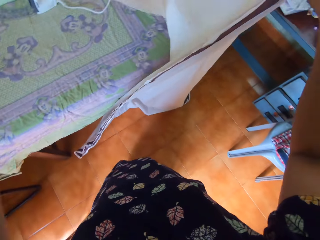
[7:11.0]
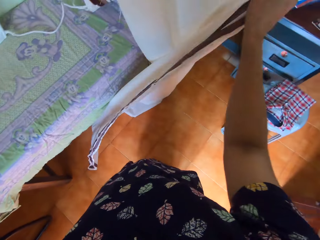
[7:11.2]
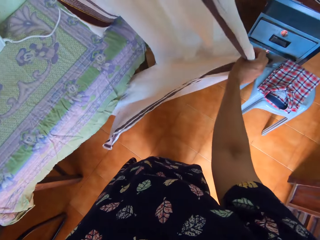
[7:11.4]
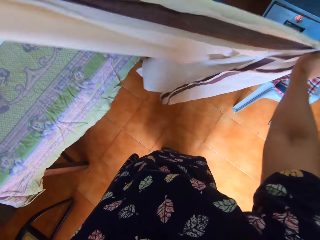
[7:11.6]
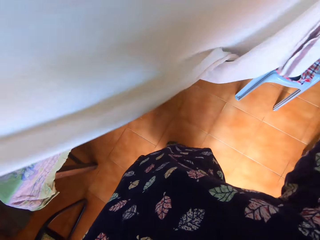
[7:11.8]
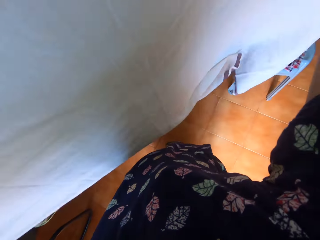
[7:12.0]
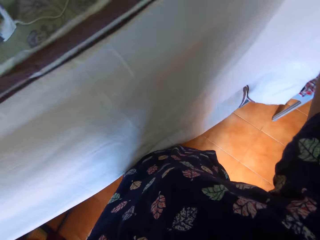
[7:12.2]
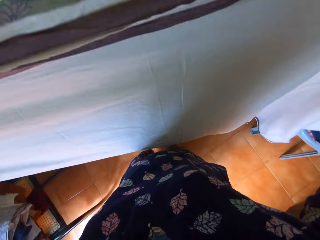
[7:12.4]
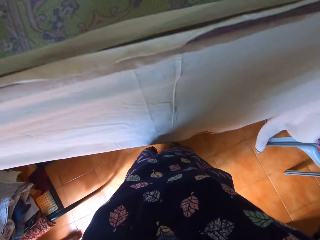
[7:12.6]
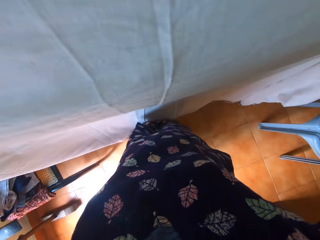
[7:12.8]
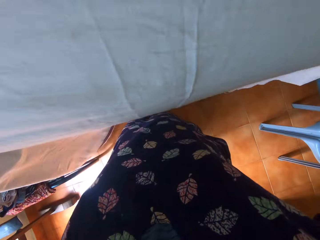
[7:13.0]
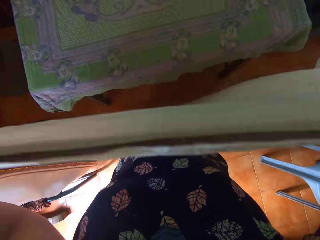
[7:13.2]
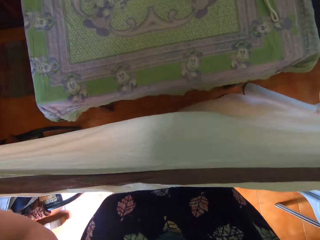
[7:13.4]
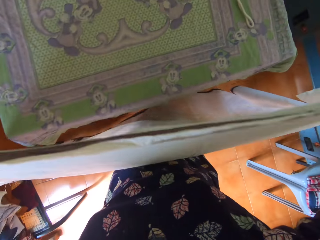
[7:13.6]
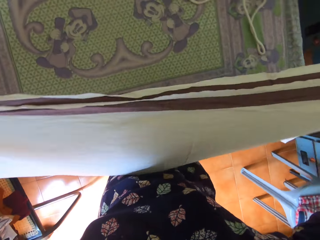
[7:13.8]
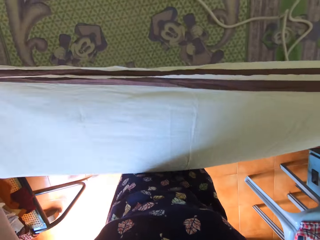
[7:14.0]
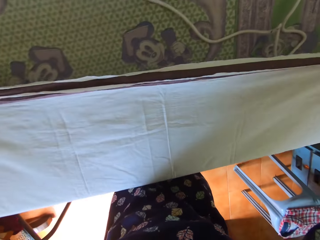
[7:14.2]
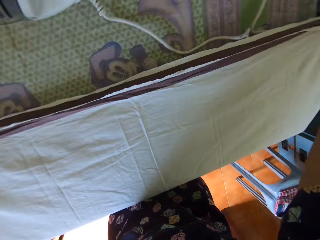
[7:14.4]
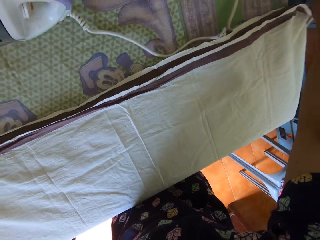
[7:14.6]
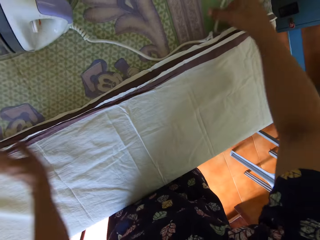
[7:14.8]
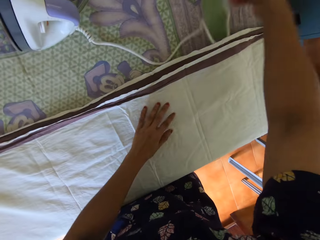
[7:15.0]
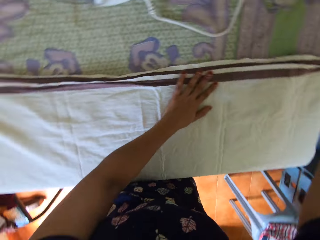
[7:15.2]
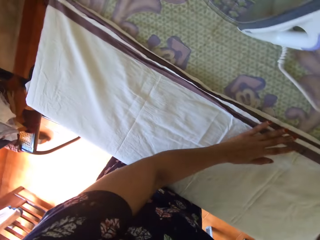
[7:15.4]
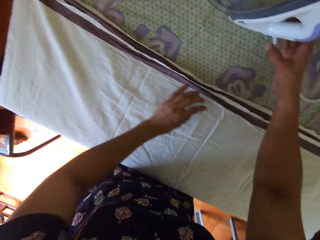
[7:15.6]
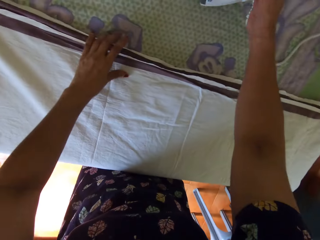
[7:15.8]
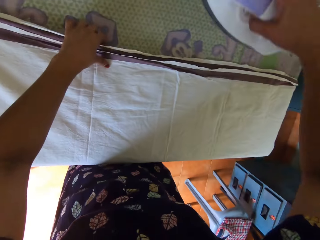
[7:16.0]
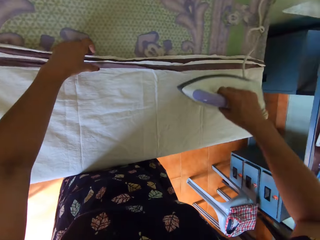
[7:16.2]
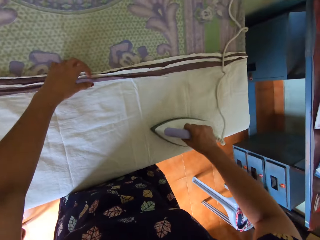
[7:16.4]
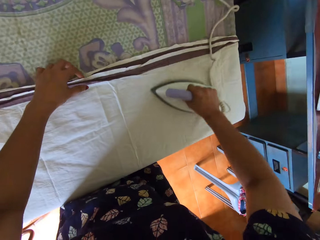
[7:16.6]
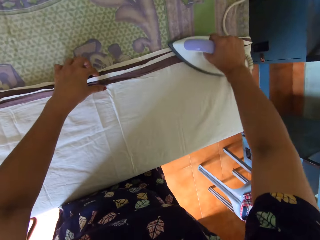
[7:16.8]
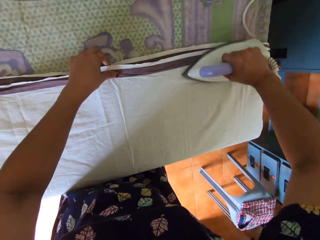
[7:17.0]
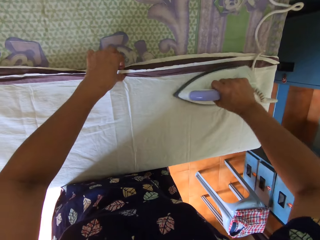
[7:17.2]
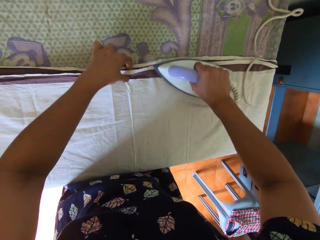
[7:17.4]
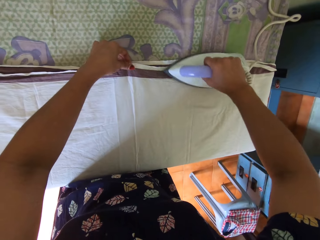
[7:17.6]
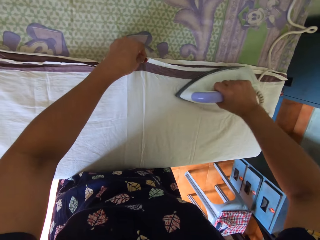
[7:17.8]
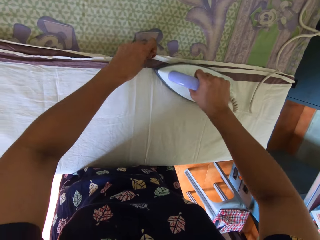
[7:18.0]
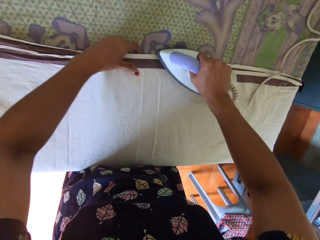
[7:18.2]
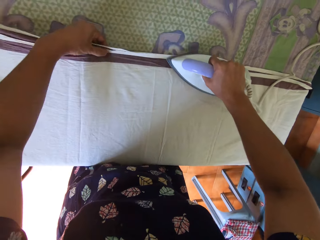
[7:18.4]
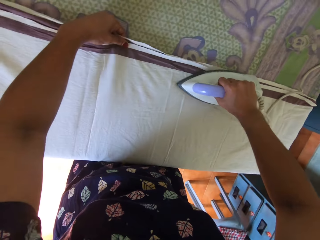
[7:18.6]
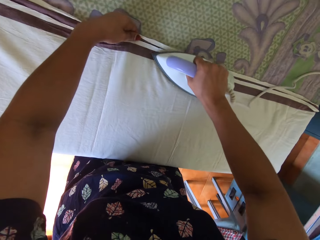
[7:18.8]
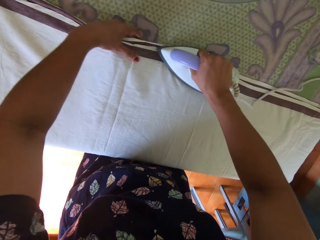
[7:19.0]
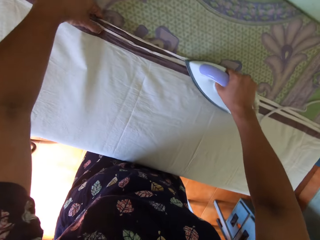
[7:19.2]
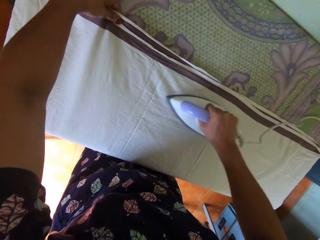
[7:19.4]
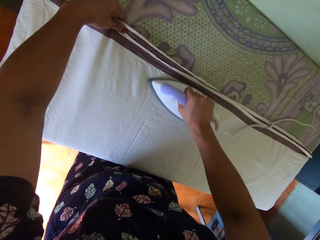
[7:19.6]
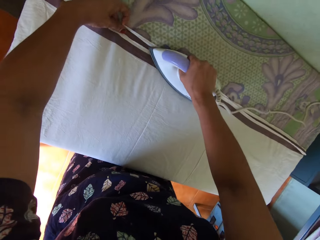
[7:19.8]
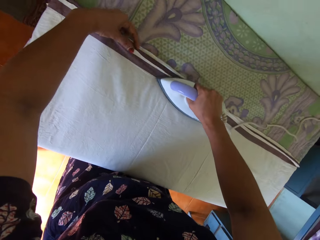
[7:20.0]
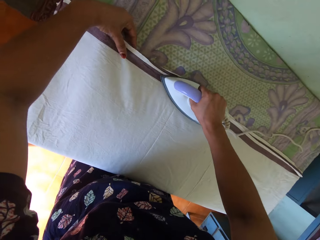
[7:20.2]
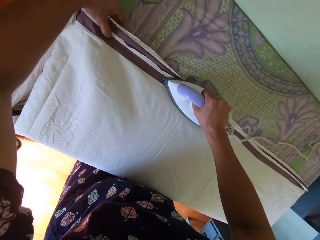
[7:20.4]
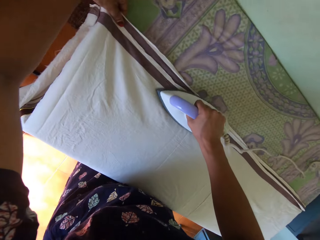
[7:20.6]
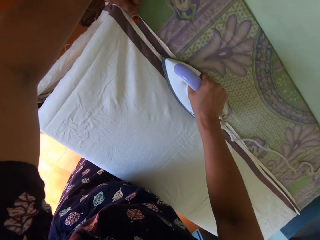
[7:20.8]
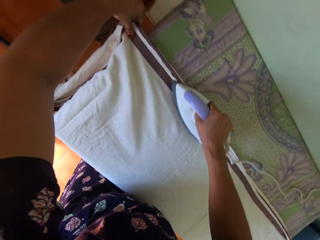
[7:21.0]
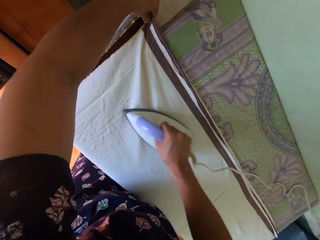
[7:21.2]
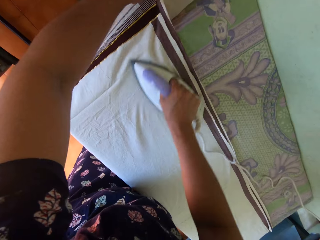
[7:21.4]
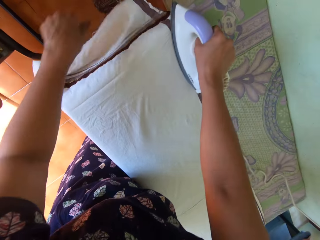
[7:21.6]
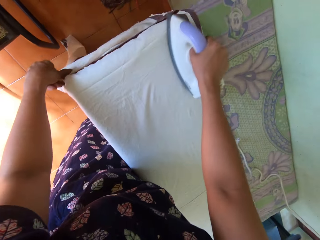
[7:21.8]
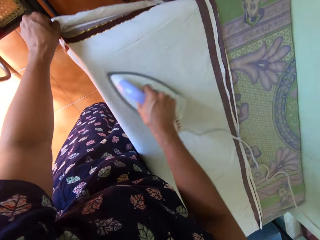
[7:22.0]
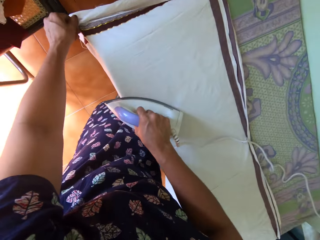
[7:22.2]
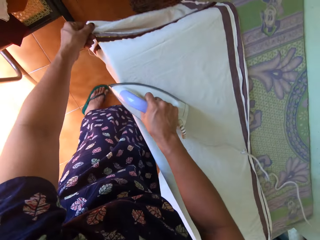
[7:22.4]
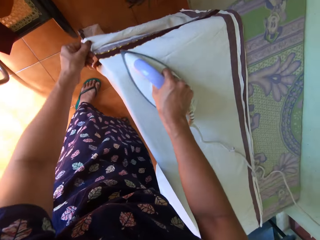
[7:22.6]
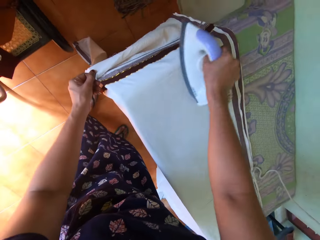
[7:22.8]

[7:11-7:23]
The camera wearer lifts the bedsheet with both hands from the table. She lays the bedsheet on the table with both hands. She moves the cord of the iron from the bedsheet on the table. She picks up the iron from the table with her right hand. She irons the bedsheet on the table with the iron in her right hand. She adjusts the bedsheet on the table with her left hand.

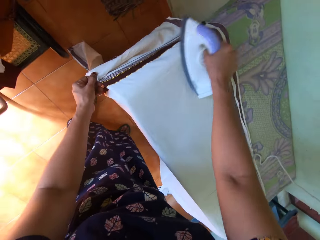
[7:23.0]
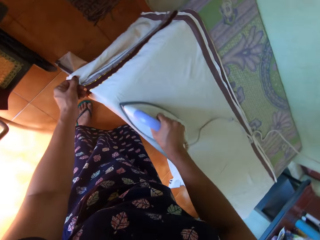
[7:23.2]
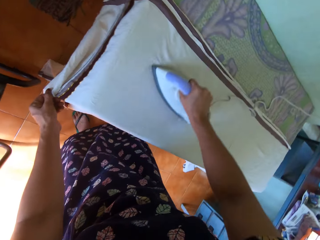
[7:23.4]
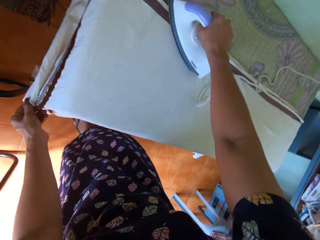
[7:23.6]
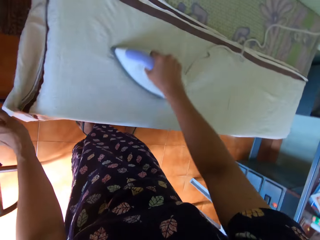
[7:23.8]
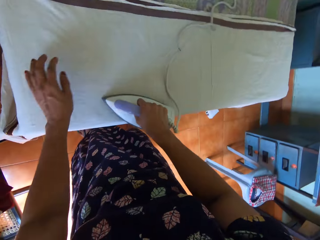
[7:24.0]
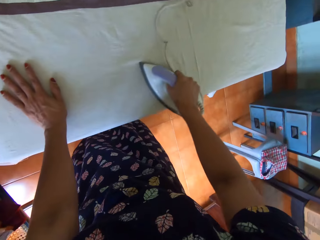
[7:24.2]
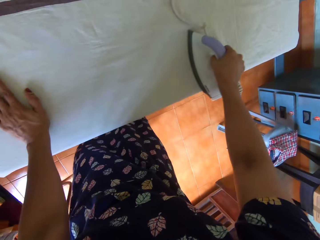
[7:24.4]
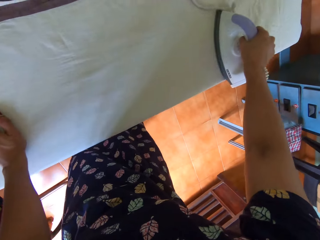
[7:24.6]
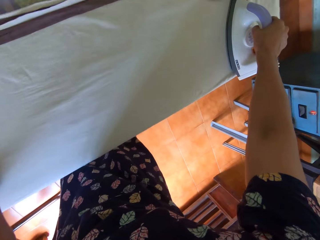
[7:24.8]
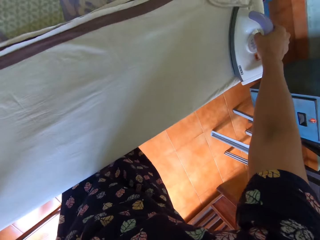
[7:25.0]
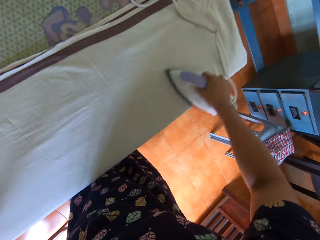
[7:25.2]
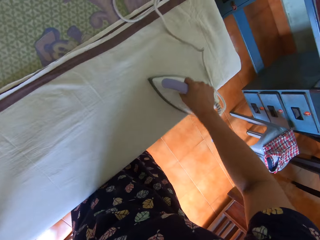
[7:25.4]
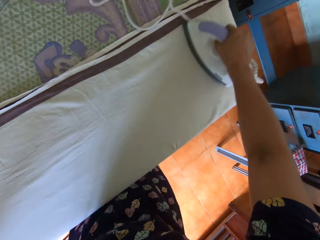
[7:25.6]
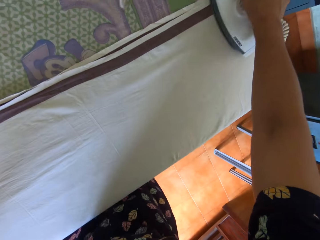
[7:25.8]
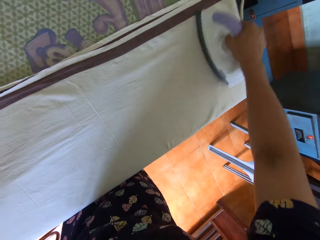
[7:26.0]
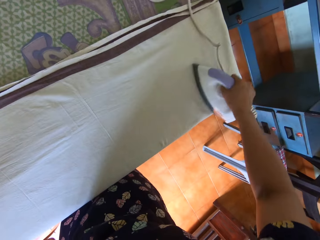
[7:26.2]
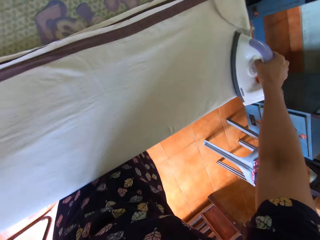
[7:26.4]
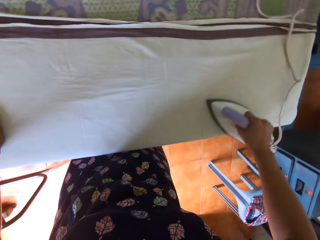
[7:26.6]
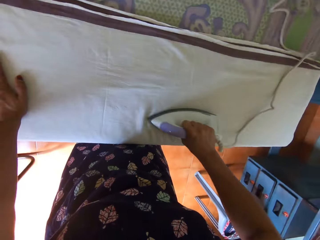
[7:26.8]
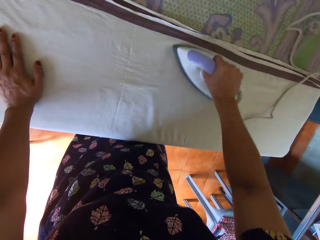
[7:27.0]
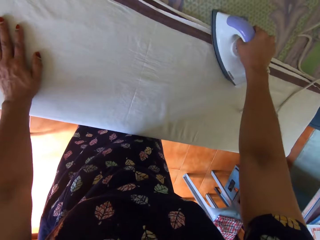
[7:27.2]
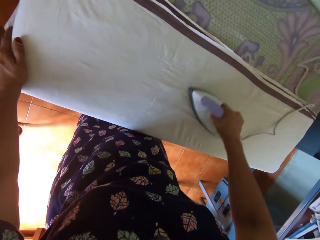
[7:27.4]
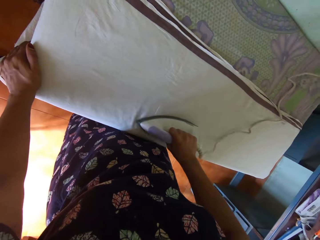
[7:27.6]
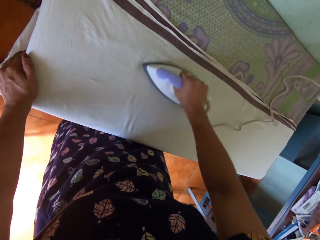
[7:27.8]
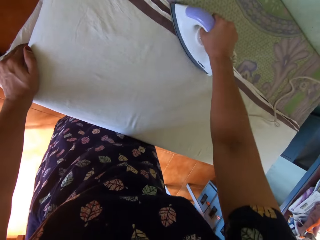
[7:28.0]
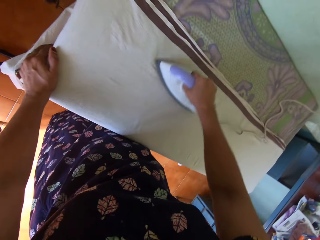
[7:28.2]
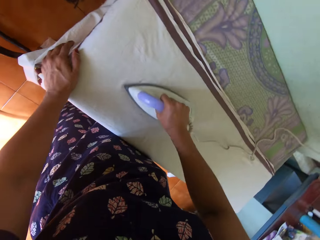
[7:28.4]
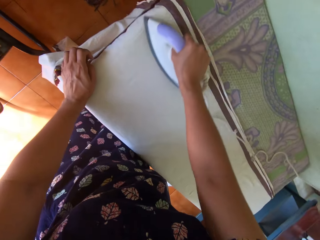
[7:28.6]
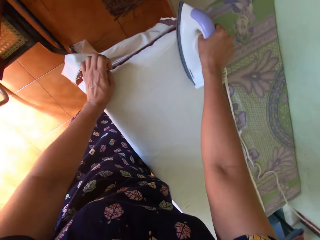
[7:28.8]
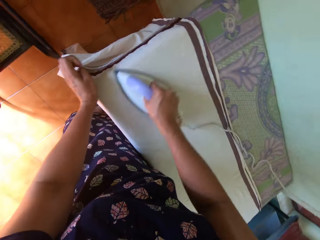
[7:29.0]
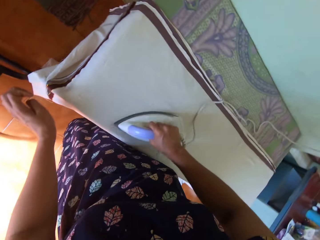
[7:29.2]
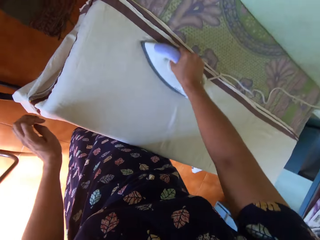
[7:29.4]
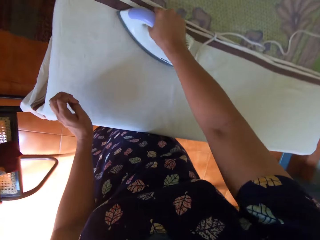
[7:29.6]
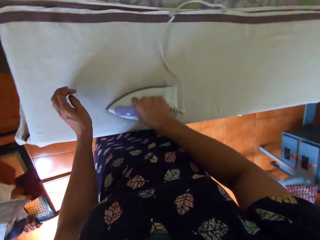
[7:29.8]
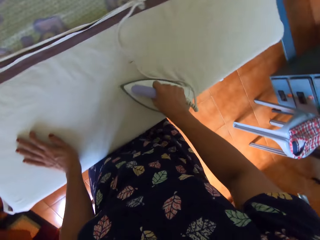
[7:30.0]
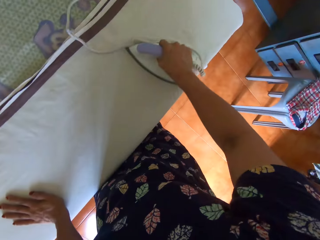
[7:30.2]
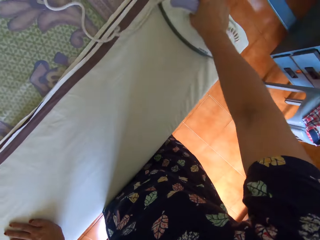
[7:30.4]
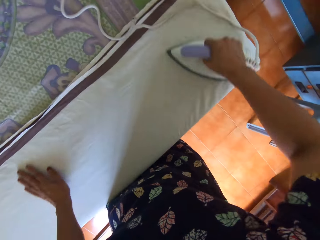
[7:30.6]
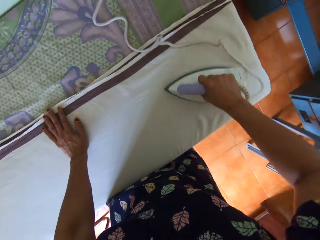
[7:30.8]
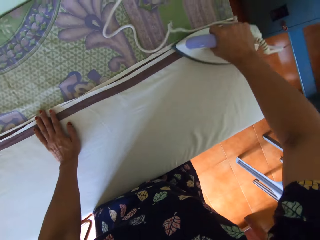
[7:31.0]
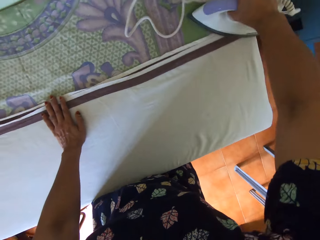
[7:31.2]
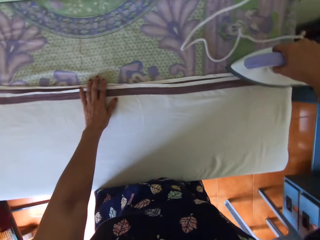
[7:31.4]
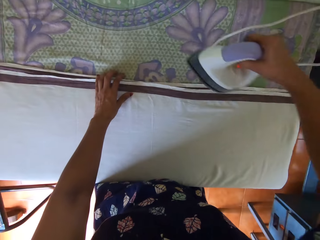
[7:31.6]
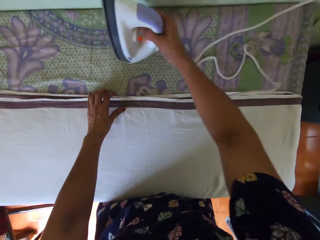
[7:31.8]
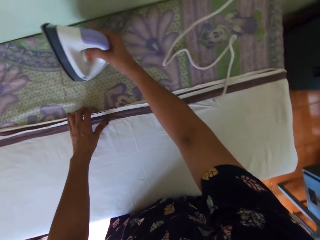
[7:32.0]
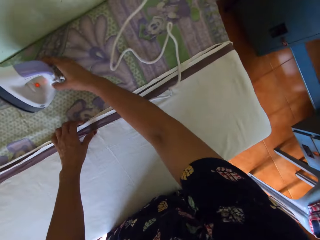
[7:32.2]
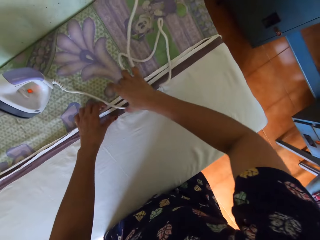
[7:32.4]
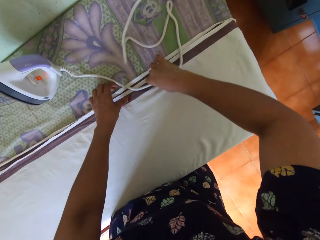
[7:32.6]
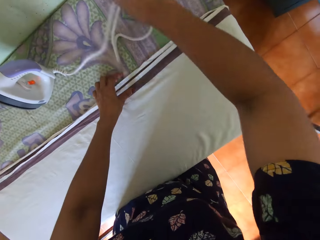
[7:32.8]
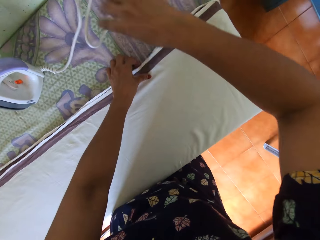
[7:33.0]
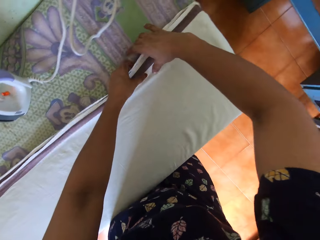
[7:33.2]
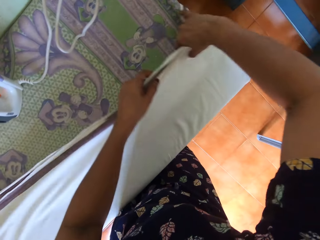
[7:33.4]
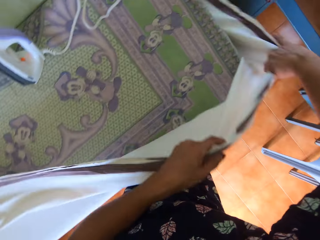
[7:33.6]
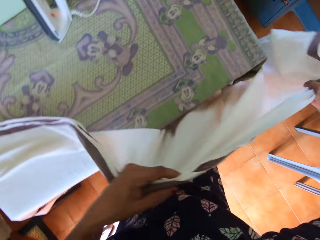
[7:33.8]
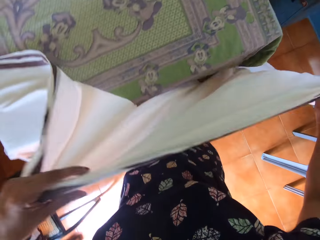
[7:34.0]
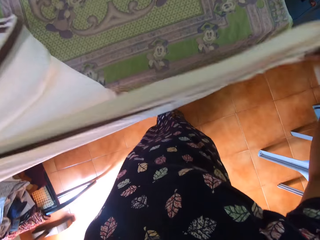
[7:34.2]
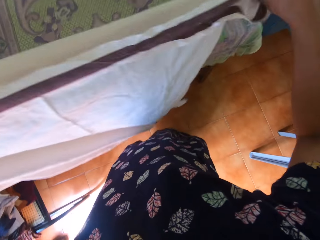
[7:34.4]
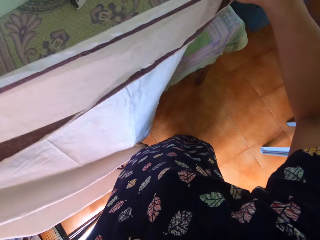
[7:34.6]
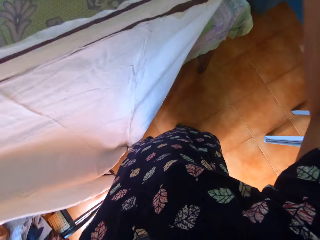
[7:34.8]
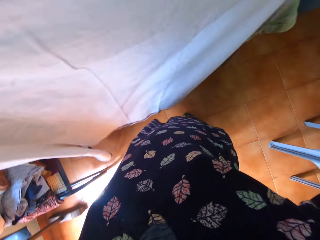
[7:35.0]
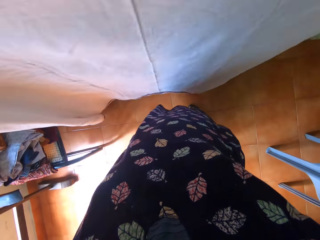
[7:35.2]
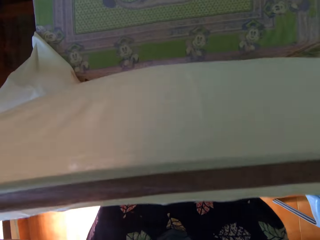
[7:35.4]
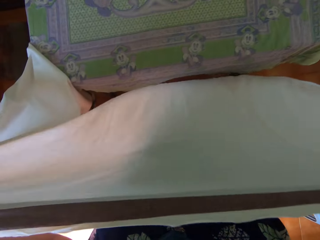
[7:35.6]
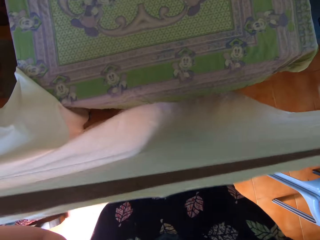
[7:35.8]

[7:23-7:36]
The camera wearer puts the iron on the table. They move the cord of the iron from the bedsheet on the table. They straighten the cloth. They lift the bedsheet with both hands from the table.
